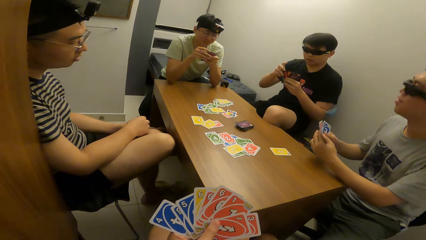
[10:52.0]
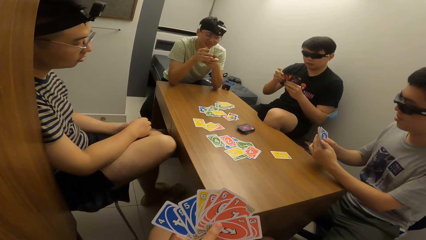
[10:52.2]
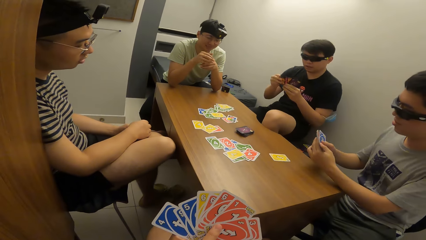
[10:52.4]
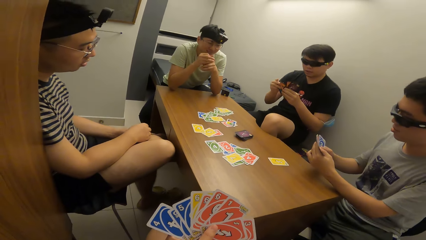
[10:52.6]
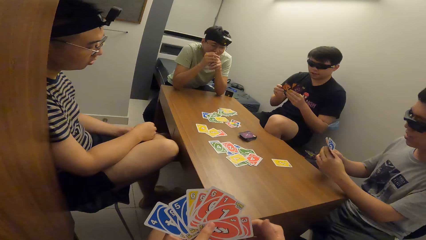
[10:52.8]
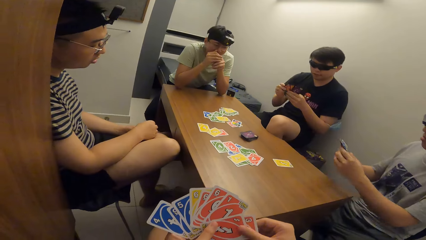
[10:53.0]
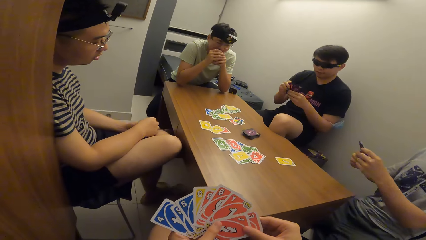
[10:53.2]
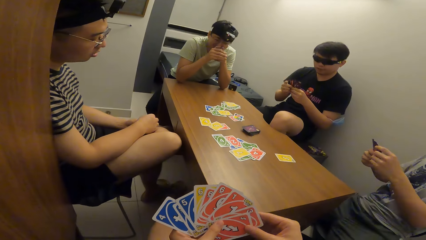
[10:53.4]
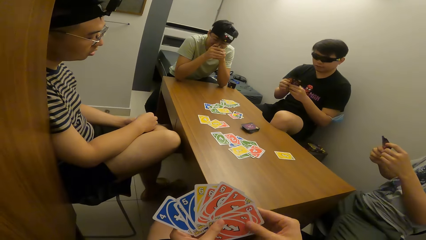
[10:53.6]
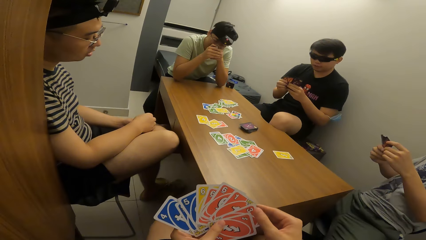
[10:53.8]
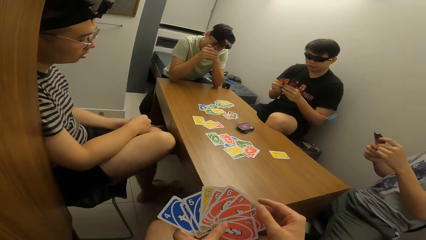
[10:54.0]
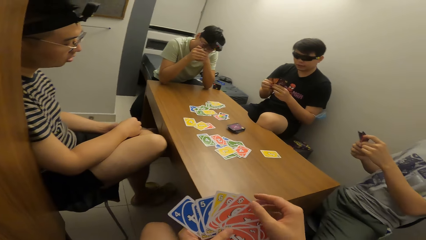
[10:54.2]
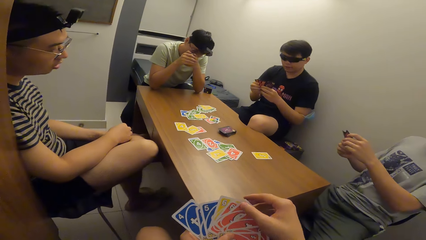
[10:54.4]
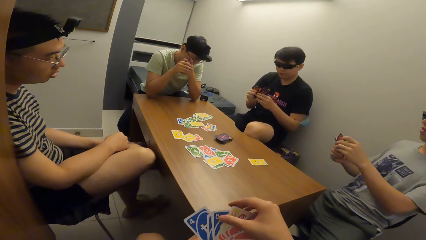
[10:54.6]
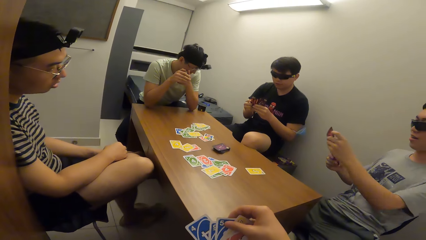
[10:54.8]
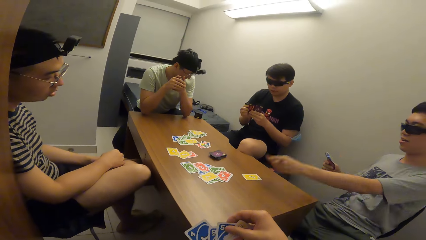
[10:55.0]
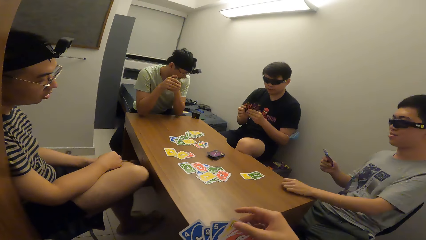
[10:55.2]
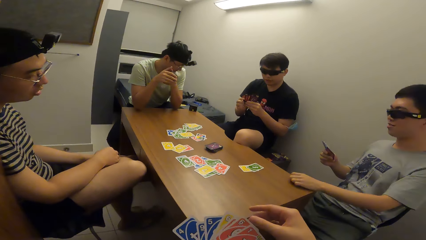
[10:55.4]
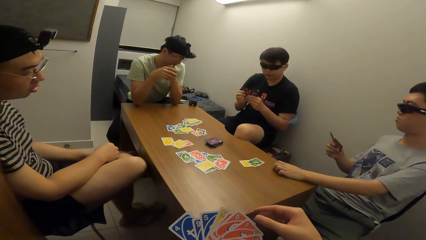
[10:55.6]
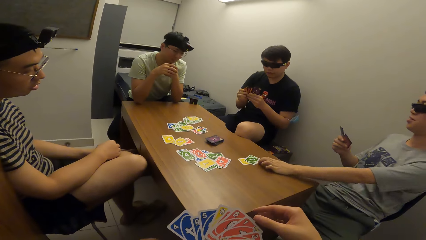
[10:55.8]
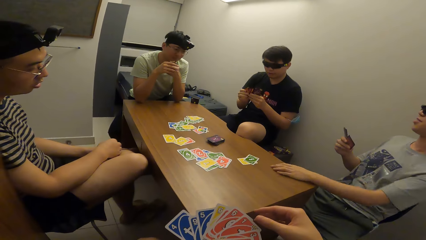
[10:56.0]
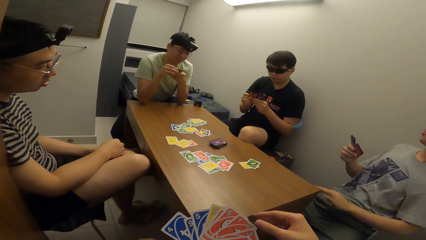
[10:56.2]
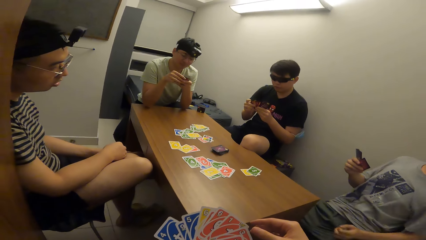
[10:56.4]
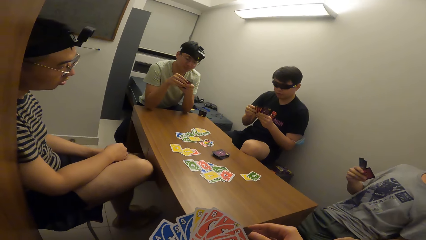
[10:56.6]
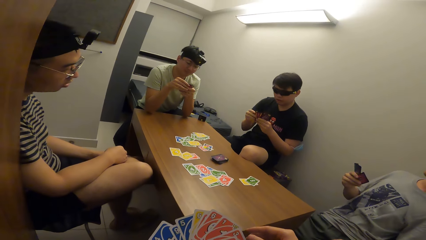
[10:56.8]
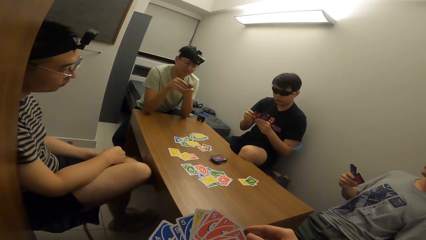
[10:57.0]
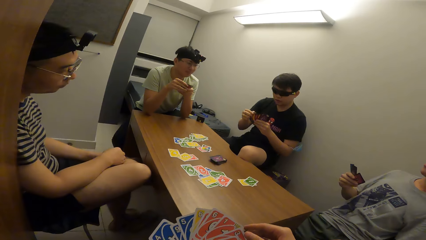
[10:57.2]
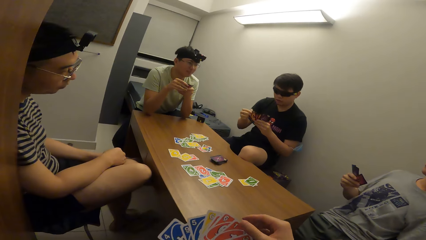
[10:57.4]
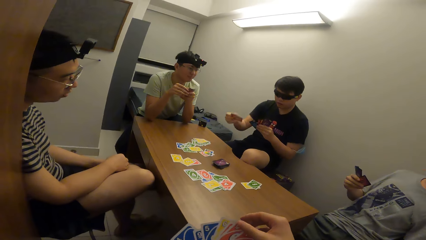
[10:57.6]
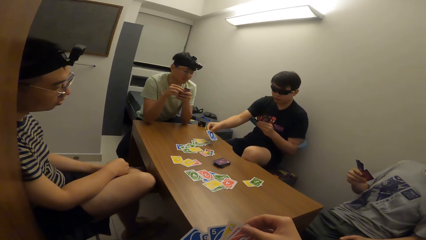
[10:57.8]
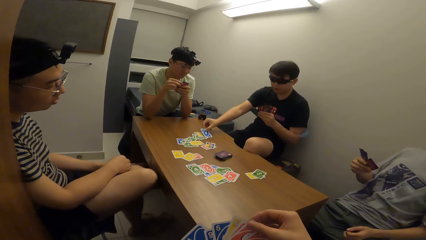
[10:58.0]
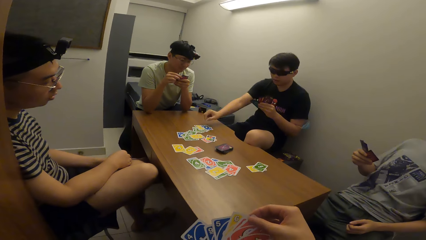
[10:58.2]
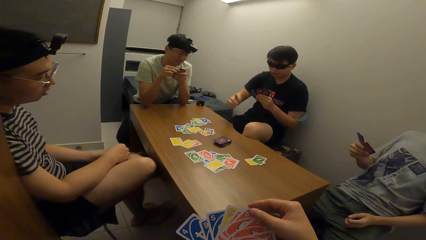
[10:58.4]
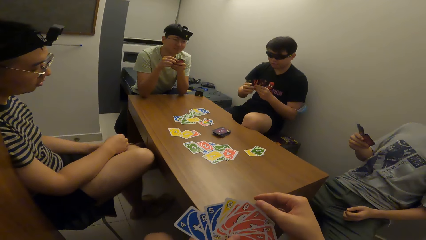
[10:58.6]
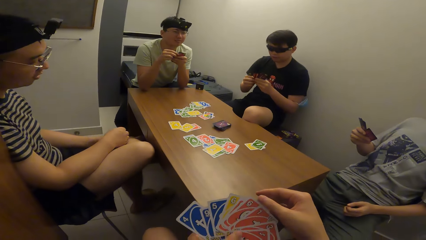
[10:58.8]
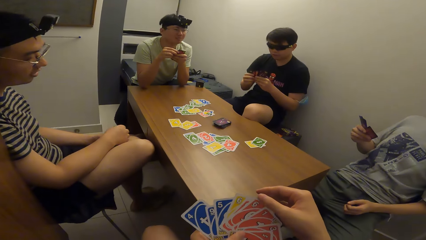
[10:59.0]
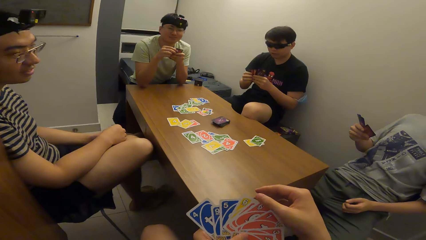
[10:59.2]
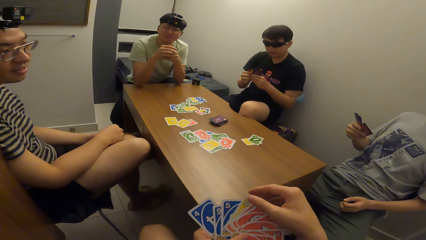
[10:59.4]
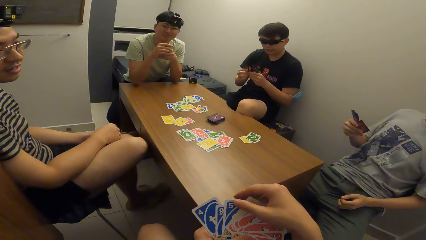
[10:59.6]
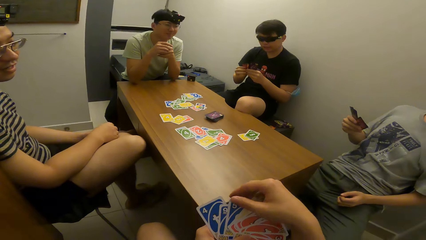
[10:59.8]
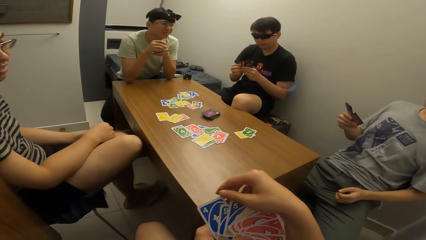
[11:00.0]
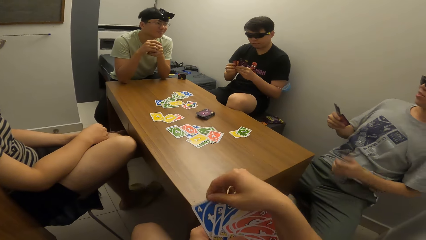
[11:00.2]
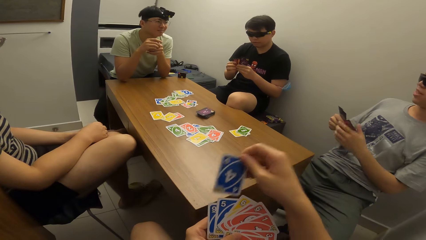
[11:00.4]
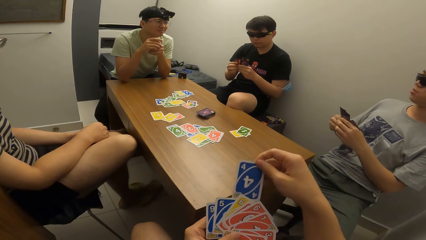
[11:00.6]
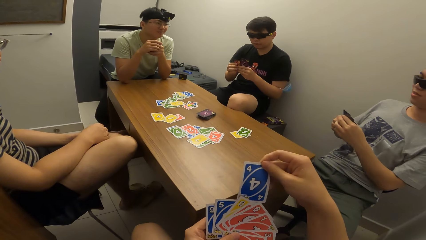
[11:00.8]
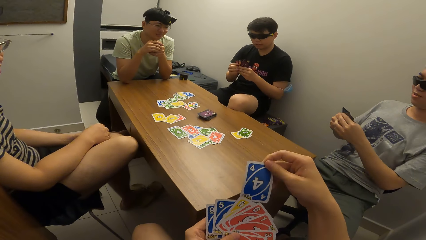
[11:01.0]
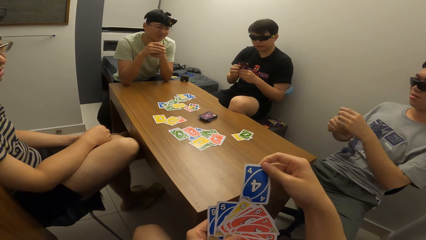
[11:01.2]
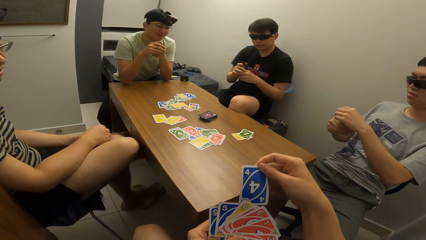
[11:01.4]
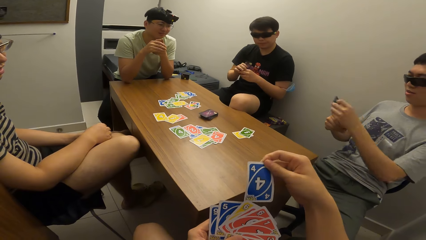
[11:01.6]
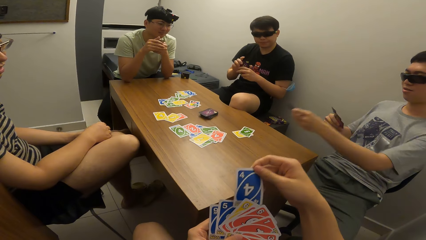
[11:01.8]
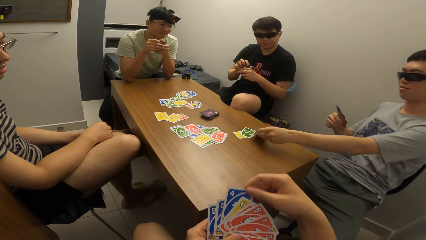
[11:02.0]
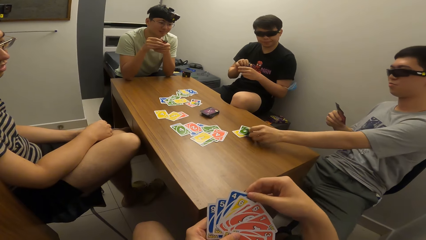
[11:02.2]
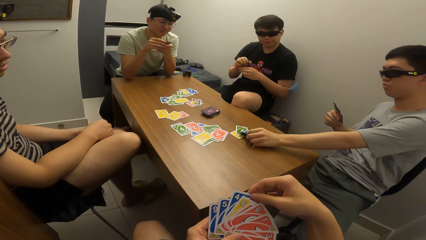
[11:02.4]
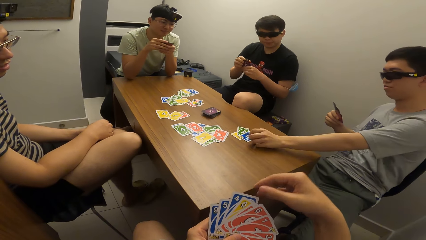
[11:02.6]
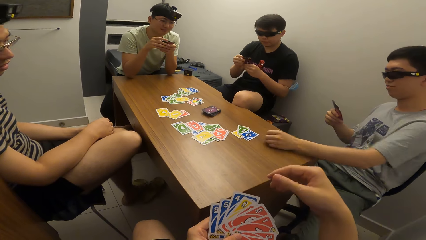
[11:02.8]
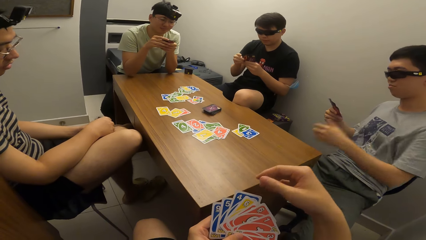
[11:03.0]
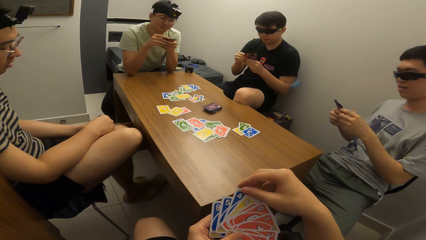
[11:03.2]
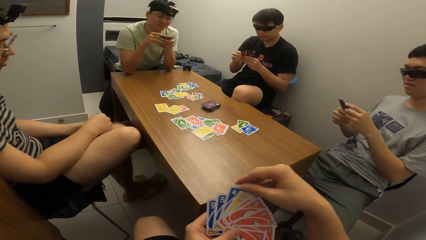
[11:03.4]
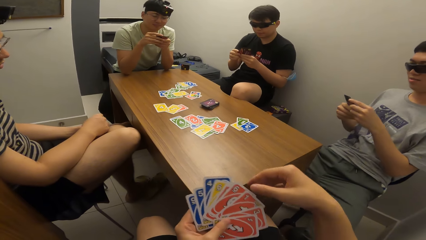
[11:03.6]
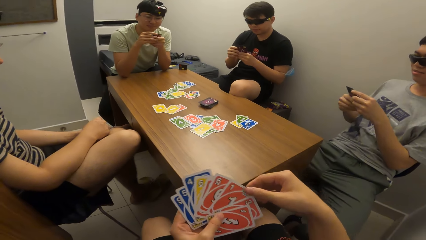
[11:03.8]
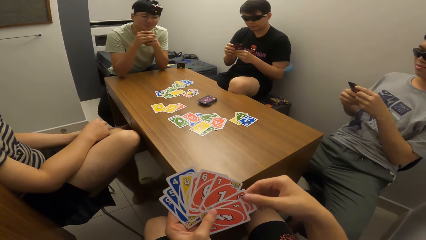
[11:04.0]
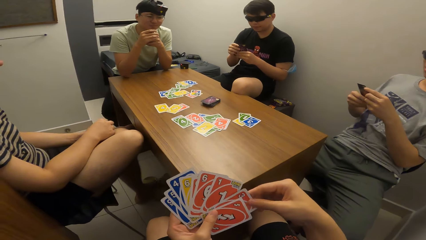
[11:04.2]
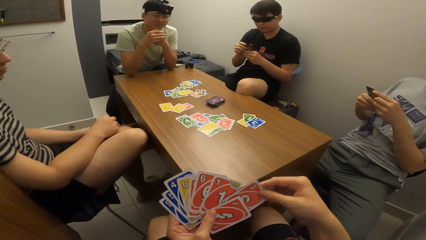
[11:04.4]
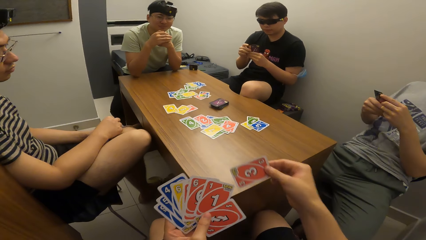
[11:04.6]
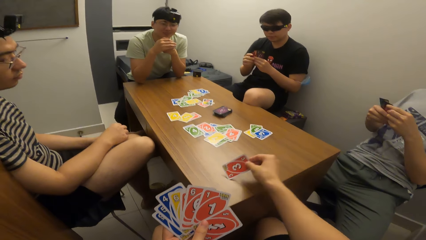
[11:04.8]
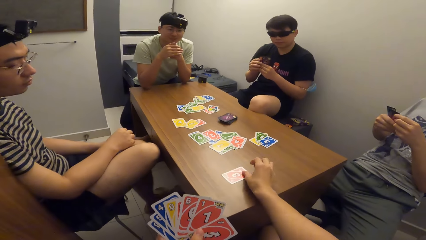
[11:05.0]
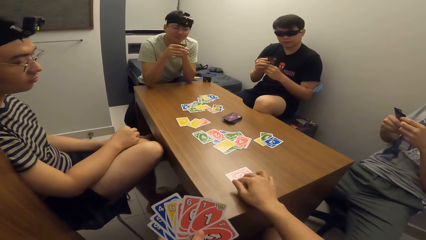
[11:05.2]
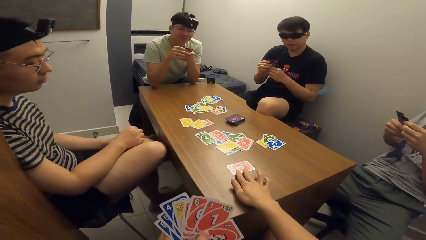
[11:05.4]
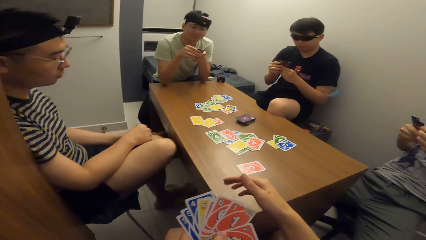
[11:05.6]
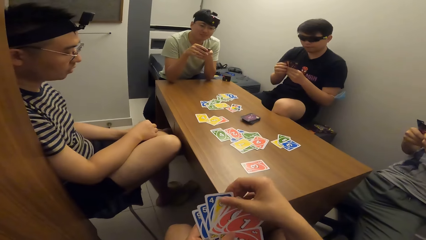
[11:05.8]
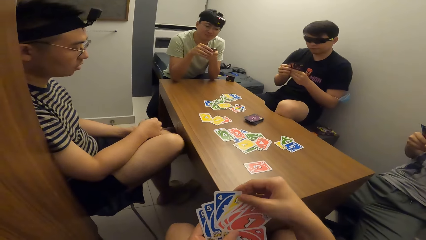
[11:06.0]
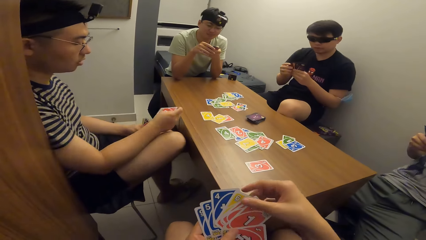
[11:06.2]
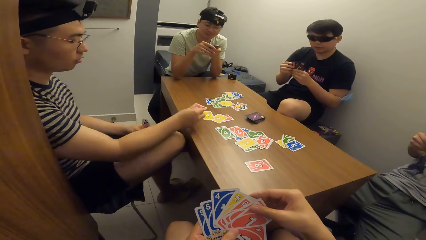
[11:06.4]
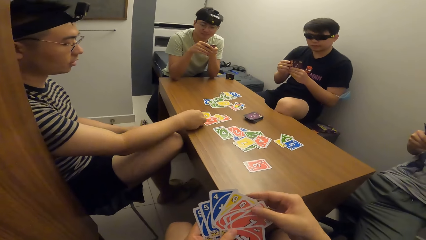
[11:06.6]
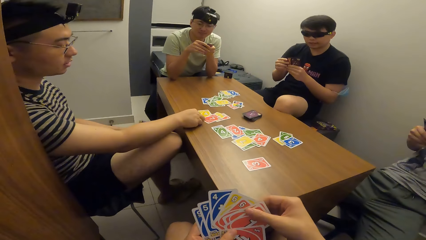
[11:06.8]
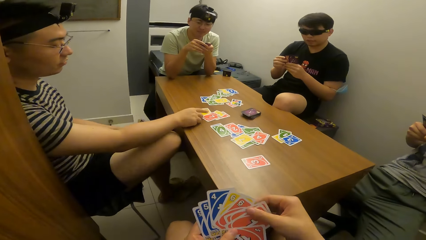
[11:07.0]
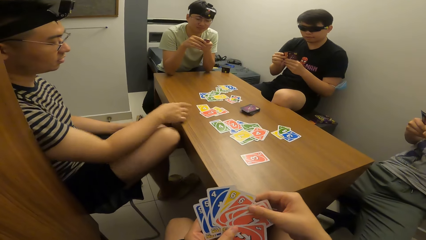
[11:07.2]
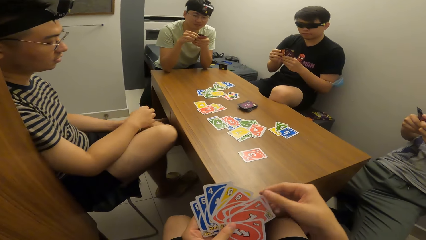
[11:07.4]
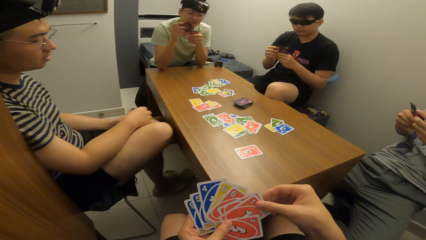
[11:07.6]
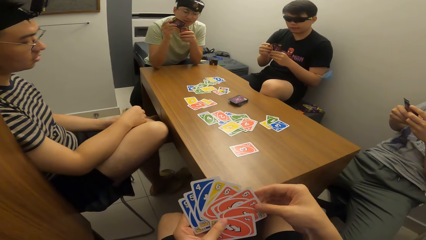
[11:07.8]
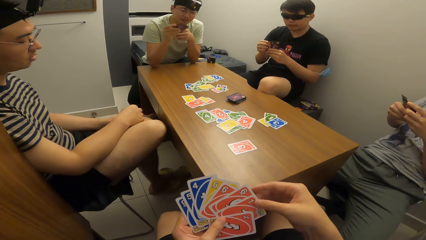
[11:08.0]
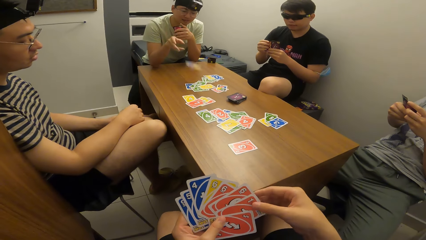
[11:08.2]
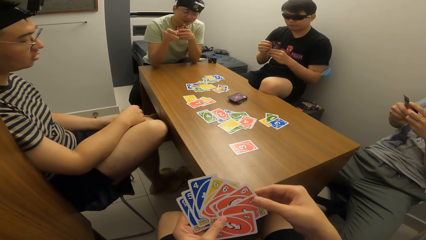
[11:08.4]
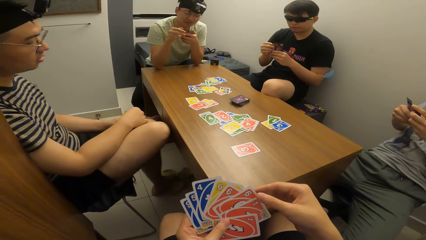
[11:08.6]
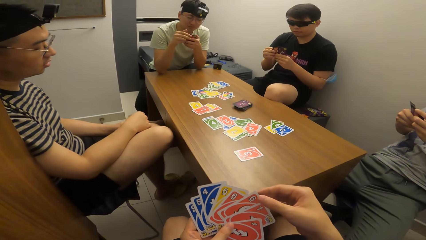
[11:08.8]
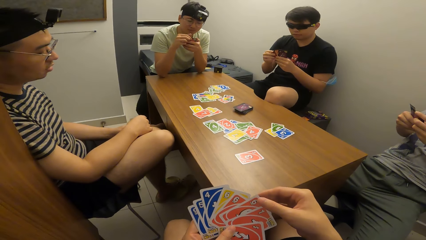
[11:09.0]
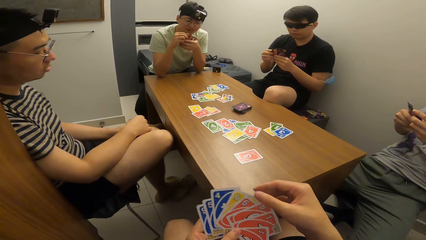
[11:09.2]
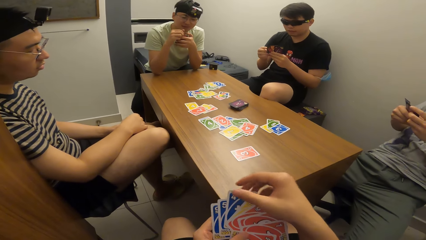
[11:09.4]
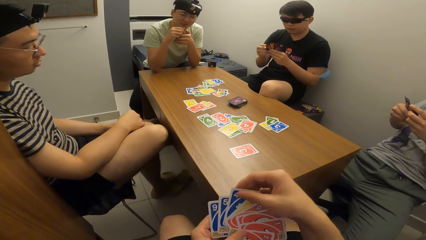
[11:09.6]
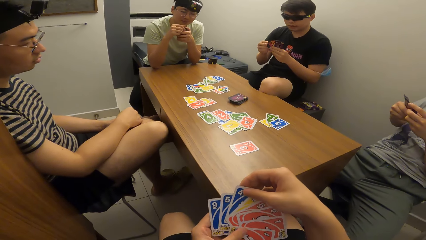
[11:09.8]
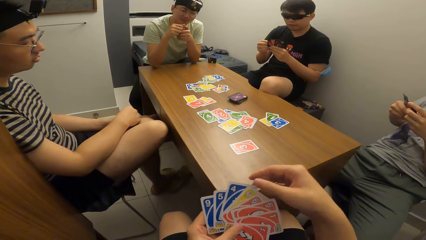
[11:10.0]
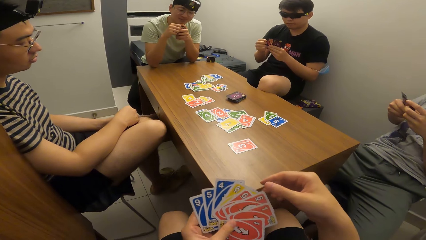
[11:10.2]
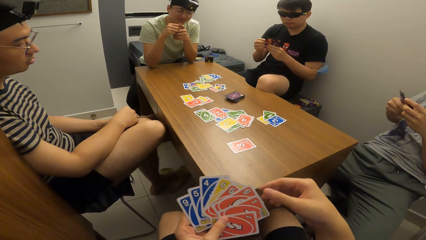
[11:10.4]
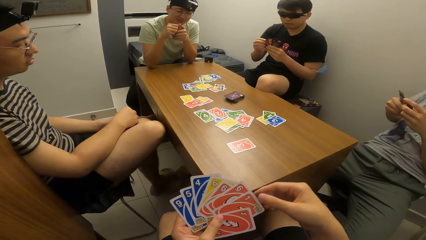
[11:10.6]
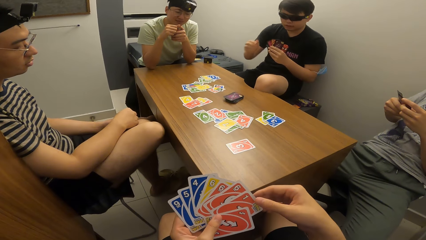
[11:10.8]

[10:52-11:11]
A man plays a card on the table with his left hand. Another man plays a card on the table with his right hand. The first man plays a card on the table with his left hand. The camera wearer plays a card on the table with his right hand. He adjusts the card on the table with his right hand. A third man plays a card on the table with his right hand. A fourth man plays a card on the table with his right hand.
